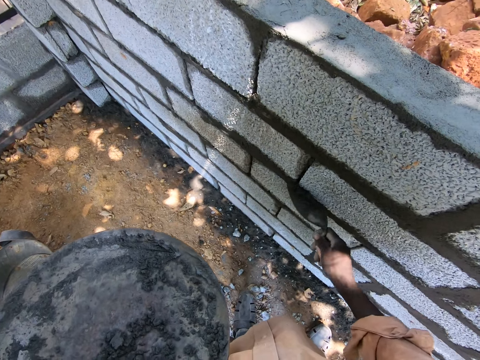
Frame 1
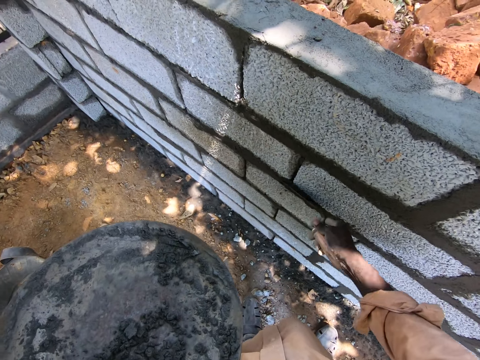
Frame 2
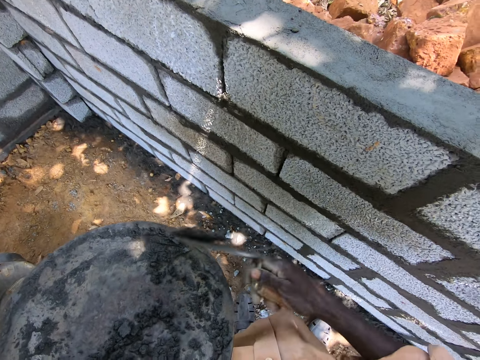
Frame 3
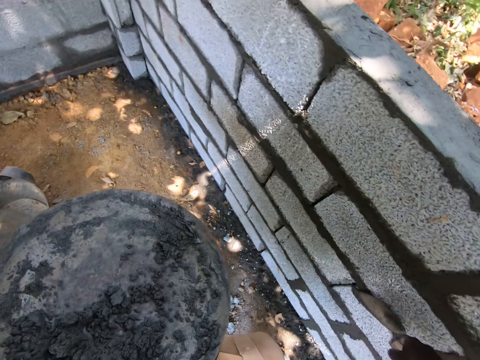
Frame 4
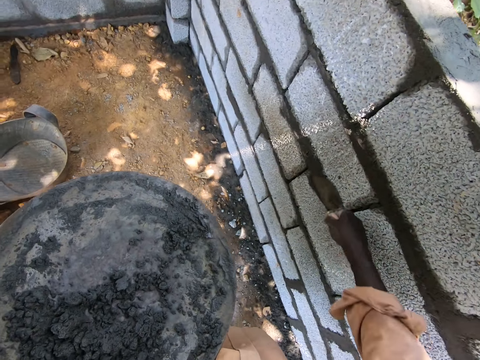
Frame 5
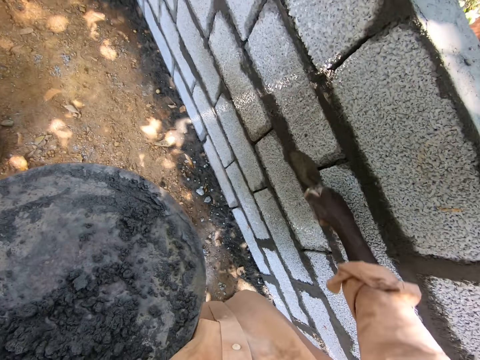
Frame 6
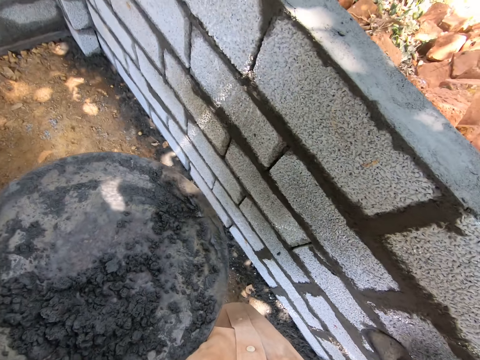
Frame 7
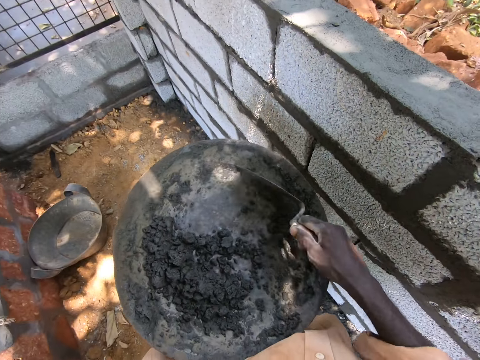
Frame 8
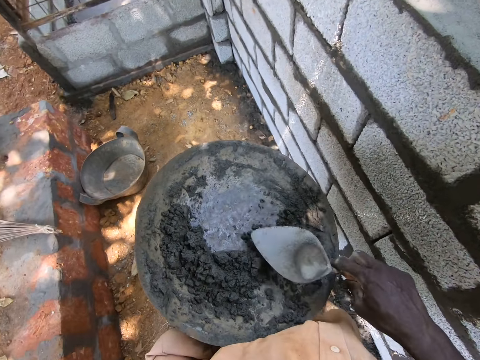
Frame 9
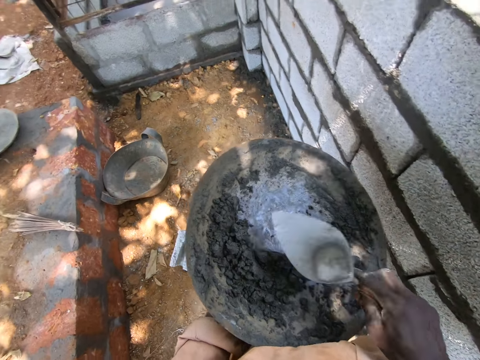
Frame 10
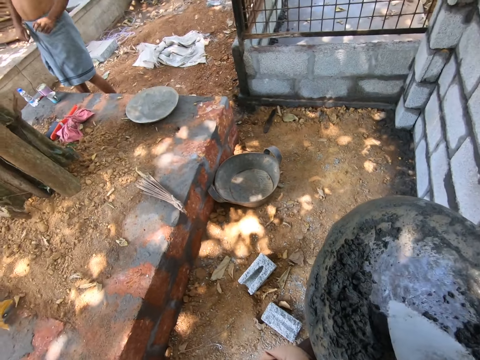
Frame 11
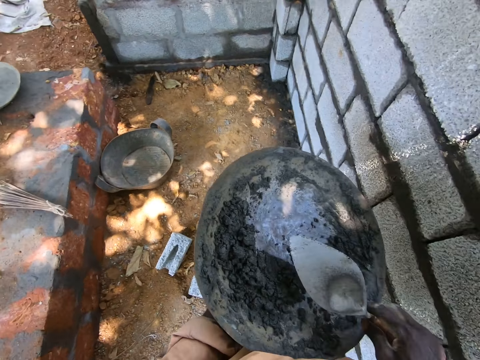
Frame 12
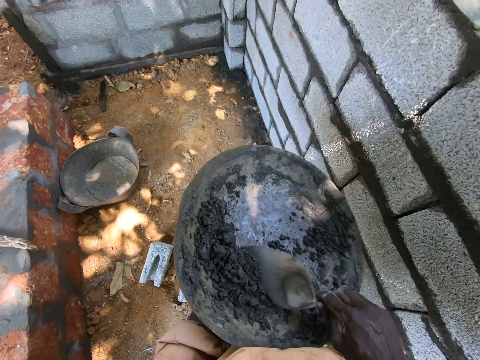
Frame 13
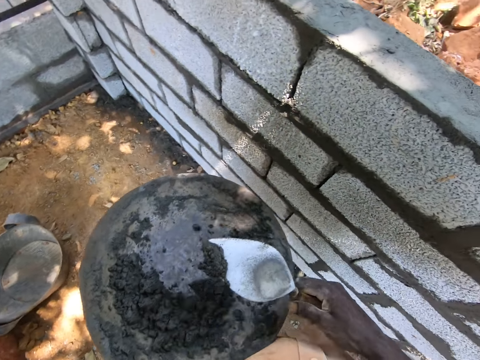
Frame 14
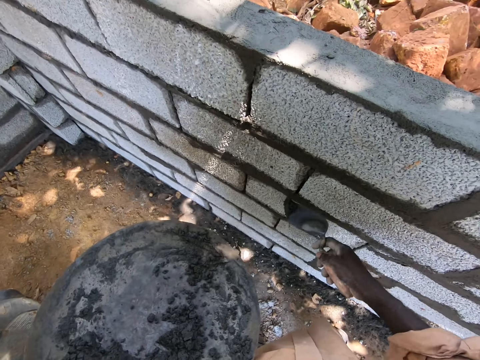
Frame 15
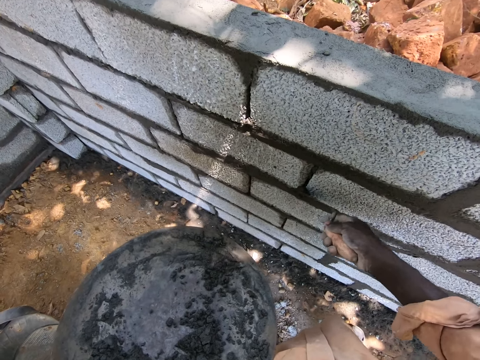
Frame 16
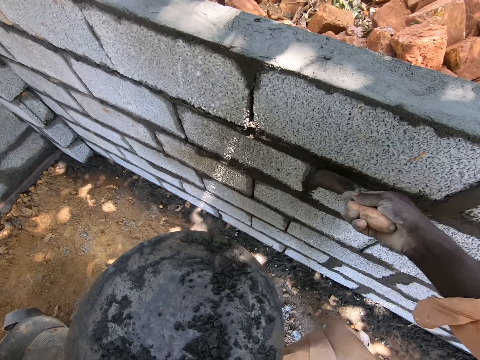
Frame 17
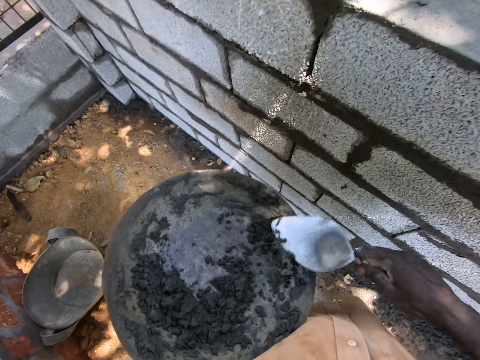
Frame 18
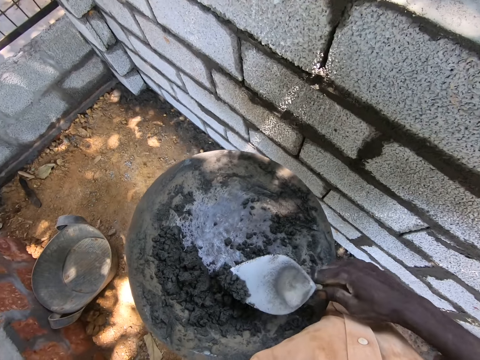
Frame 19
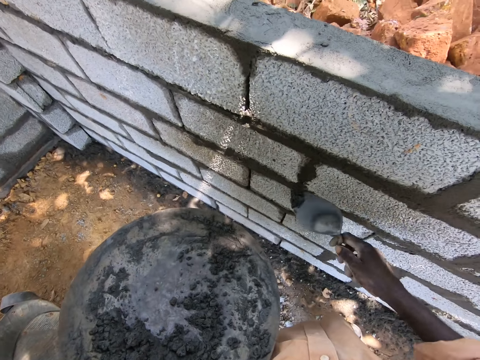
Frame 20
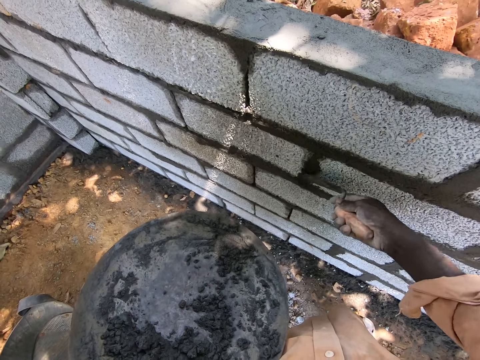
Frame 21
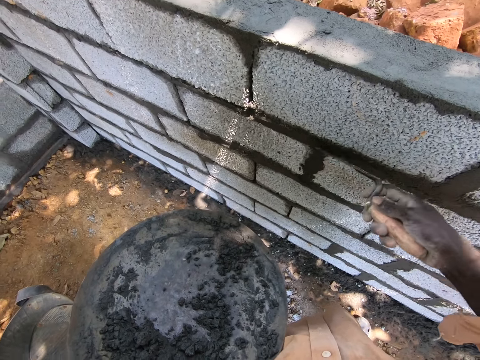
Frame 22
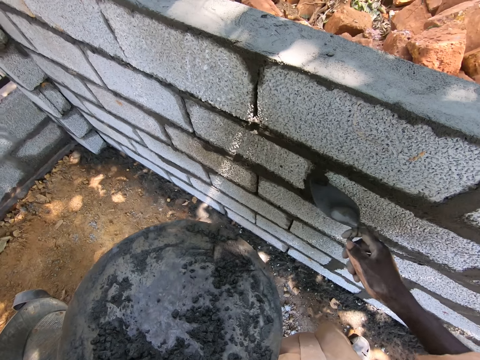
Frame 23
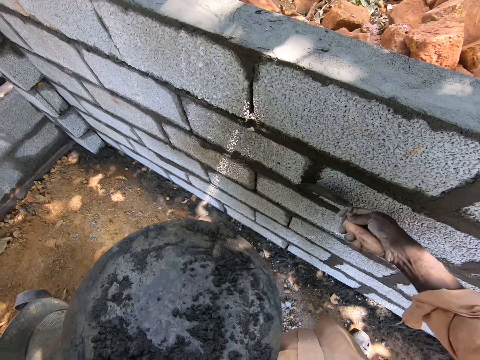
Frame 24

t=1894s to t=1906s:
The camera wearer applies cement on the wall. They smooth the cement mixture. They scoop the cement with a trowel. They put the cement mixture on the building stone. They smooth the cement mixture. They scoop the cement with the trowel. They put the cement mixture on the building stone.

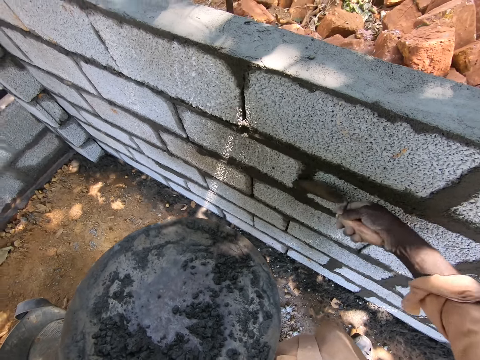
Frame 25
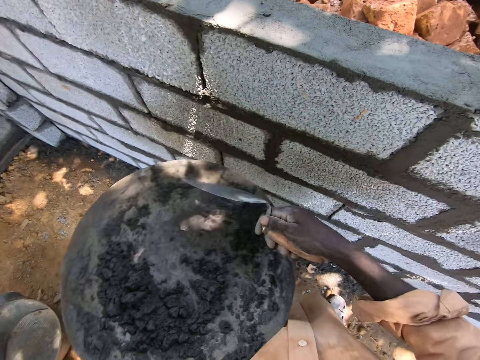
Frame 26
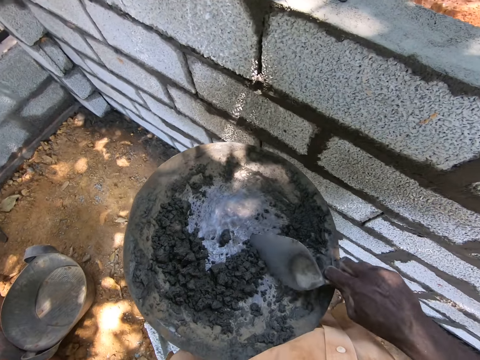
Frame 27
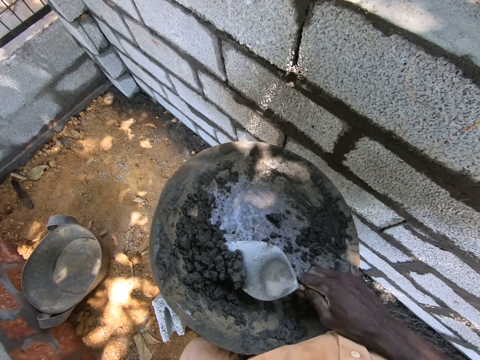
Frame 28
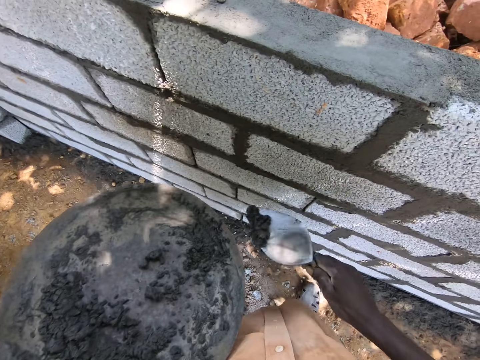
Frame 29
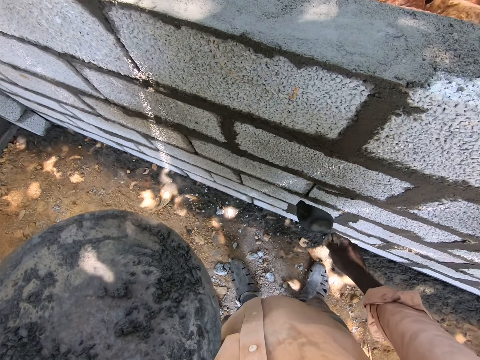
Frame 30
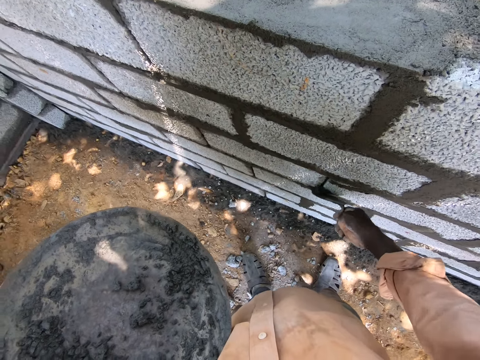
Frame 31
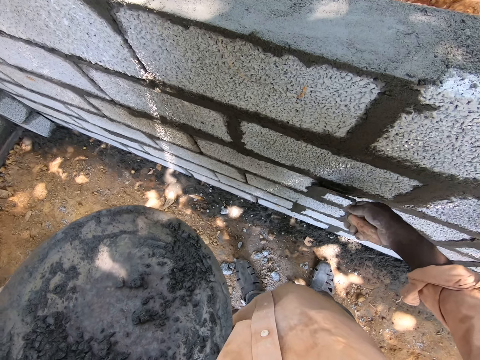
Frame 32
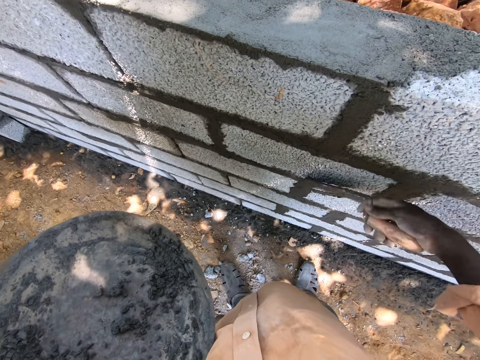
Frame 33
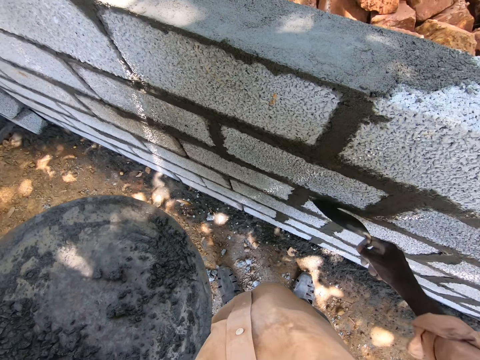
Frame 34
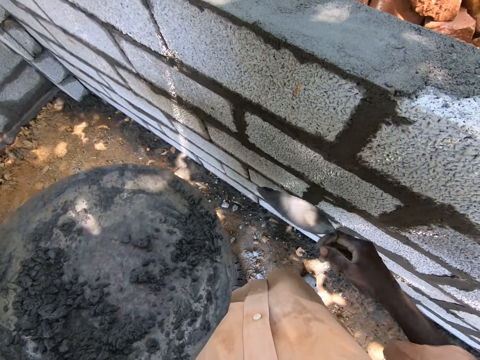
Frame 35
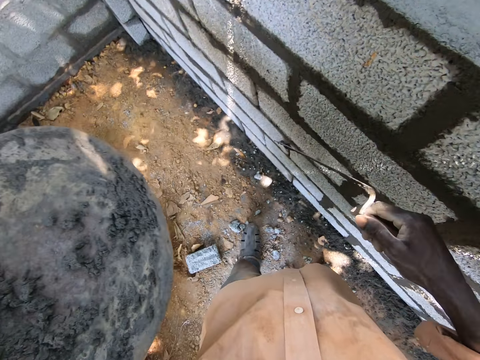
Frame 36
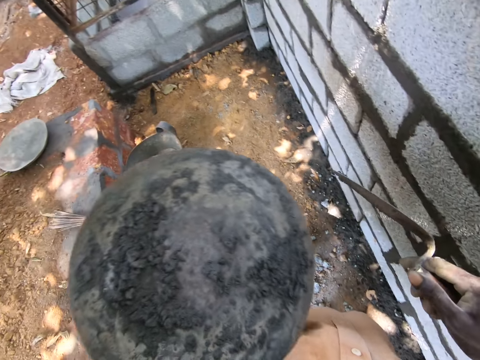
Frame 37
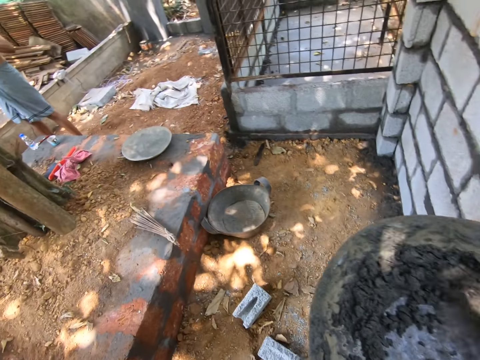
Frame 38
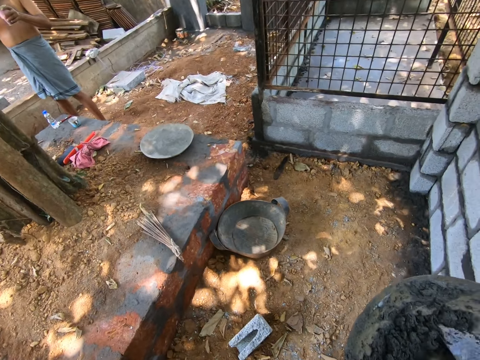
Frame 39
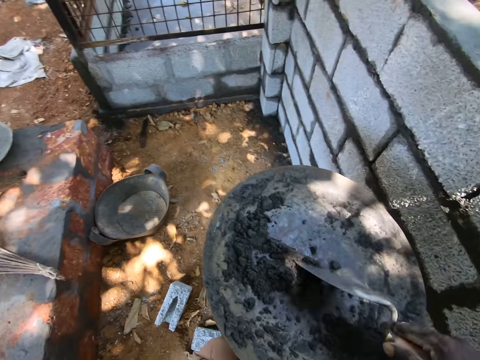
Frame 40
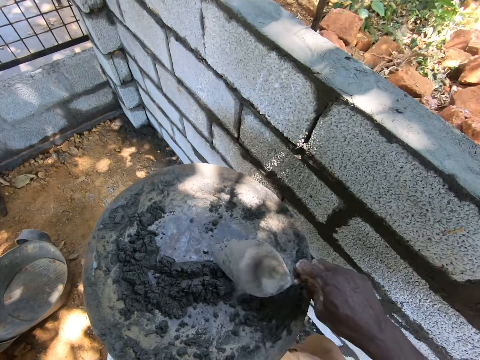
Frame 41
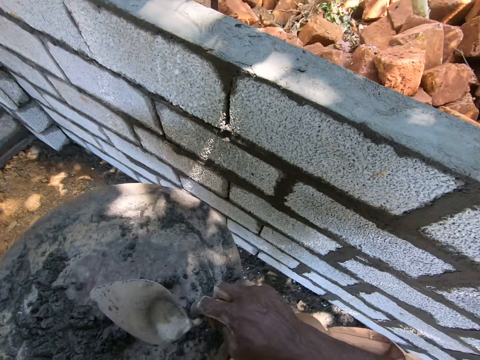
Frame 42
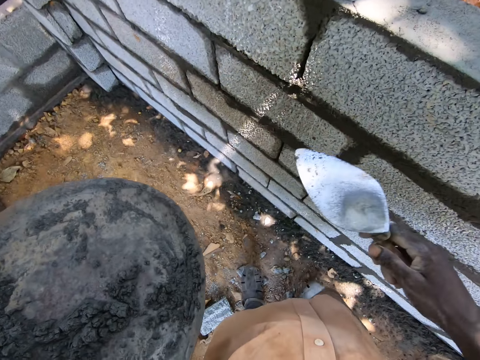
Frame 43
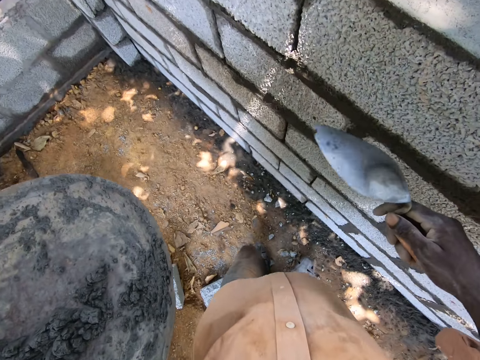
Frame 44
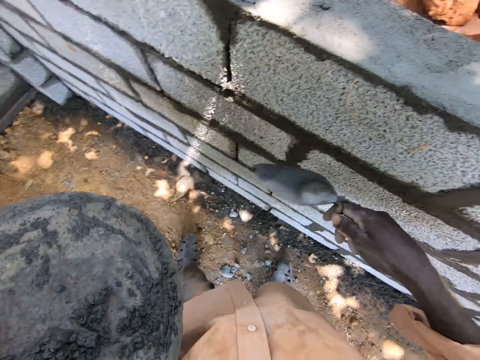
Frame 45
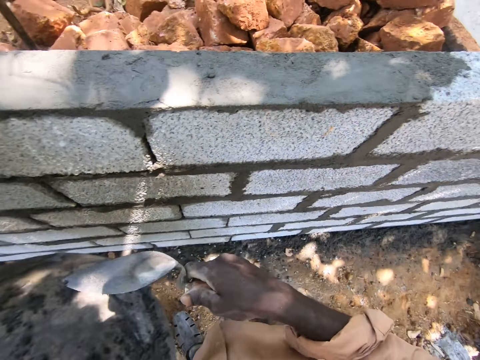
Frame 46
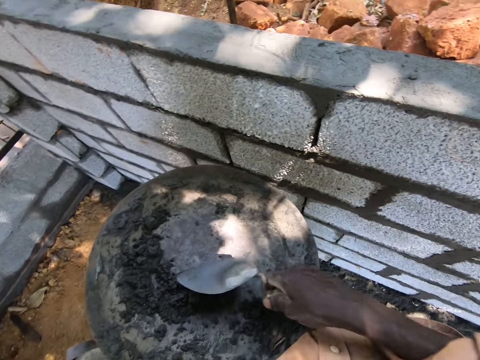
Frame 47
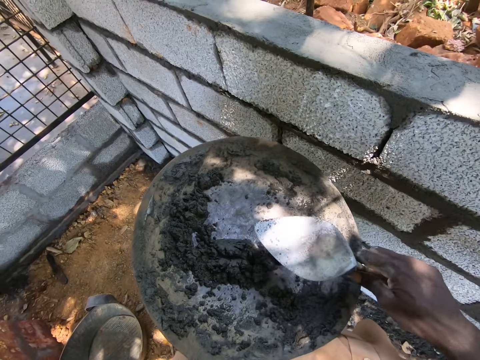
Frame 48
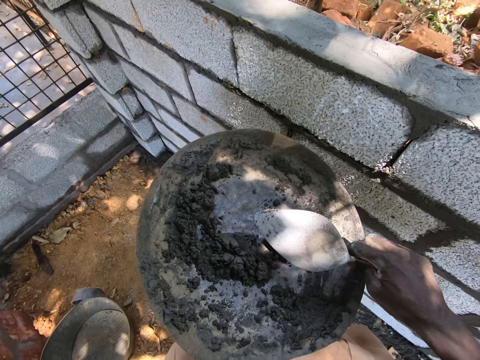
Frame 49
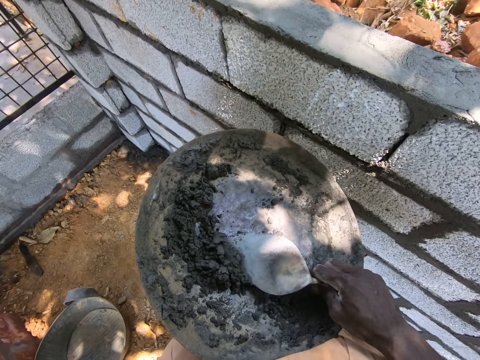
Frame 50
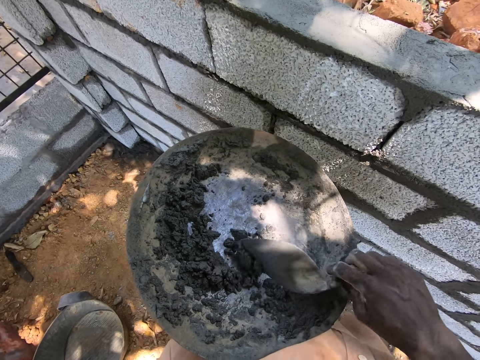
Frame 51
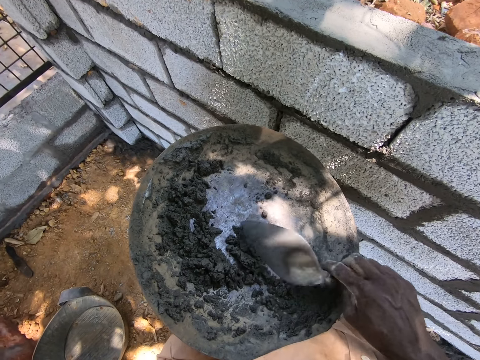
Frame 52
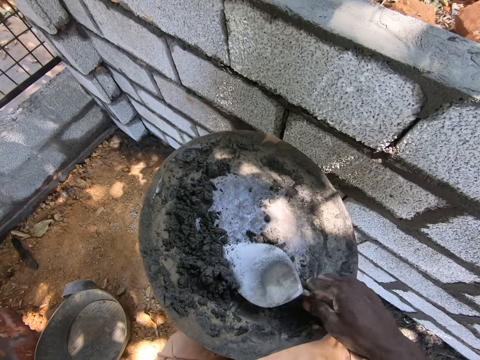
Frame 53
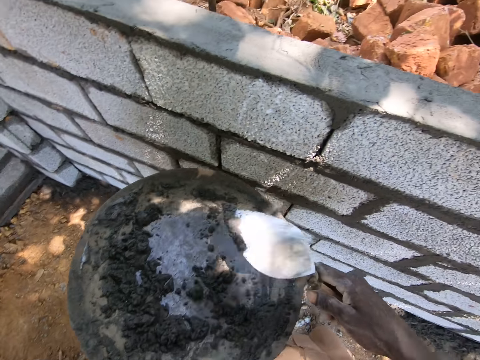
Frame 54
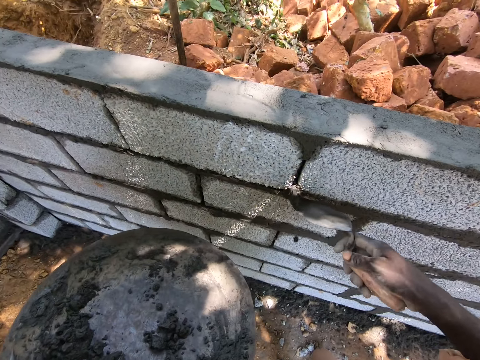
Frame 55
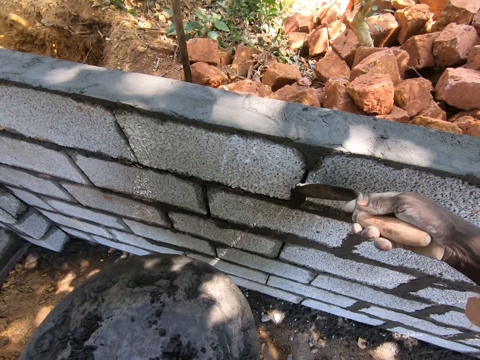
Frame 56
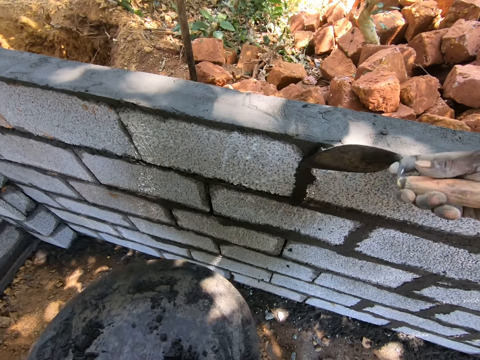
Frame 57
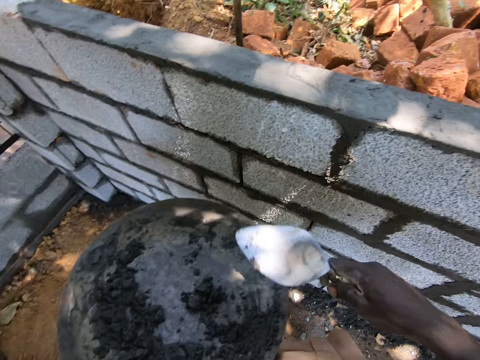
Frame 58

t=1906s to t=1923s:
The camera wearer smoothens the cement. They scoop the mortar from the basin. They put the cement on the bricks. A man speaks to the camera wearer. The camera wearer smears the mortar on the wall. They smoothen the cement. They move the cement. They gather the mortar on the basin with the trowel. They look around the site. They gather the mortar on the basin with the trowel. They move the leg. They move along the wall. They scoop the mortar from the basin. They put the cement on the bricks. They smear the mortar on the wall. They speak to the man. They pick the cement.
